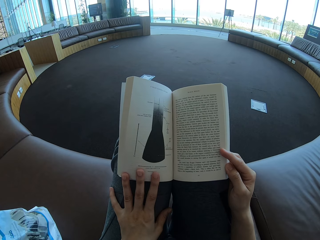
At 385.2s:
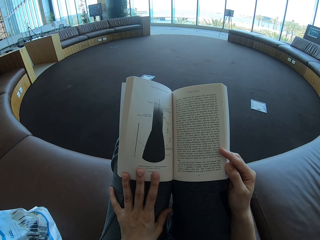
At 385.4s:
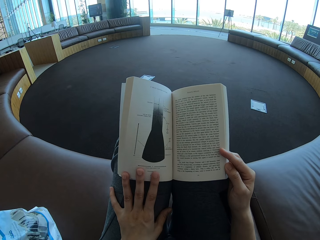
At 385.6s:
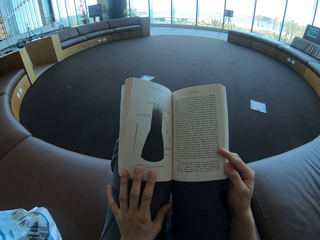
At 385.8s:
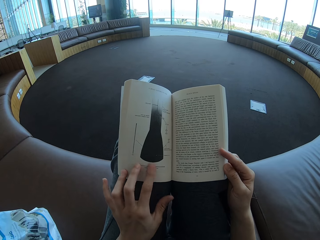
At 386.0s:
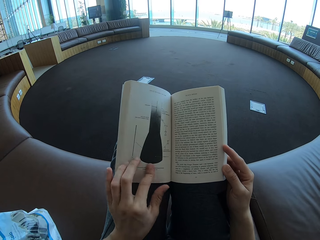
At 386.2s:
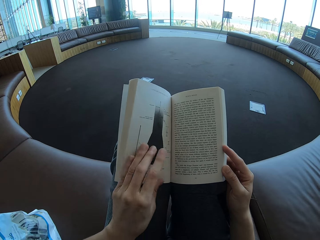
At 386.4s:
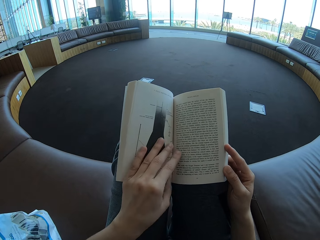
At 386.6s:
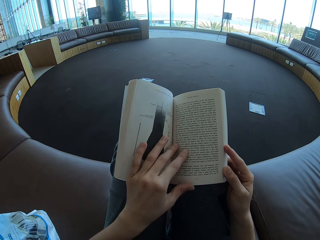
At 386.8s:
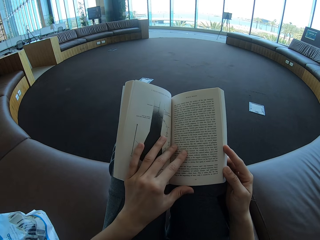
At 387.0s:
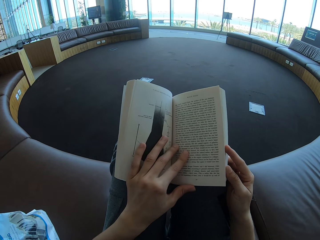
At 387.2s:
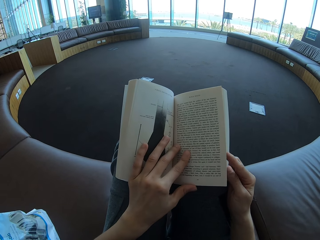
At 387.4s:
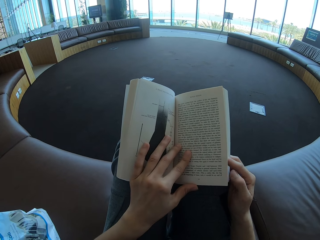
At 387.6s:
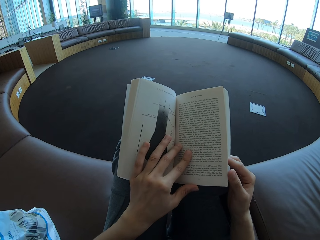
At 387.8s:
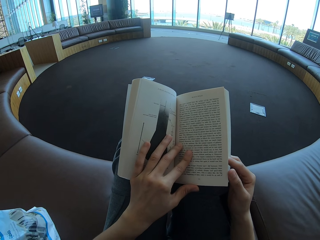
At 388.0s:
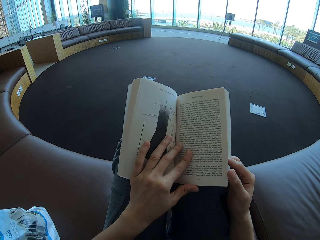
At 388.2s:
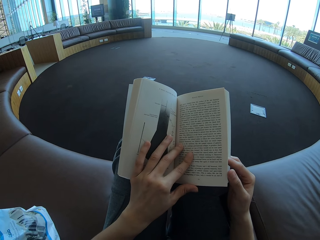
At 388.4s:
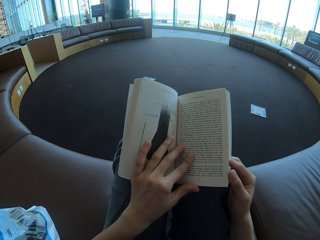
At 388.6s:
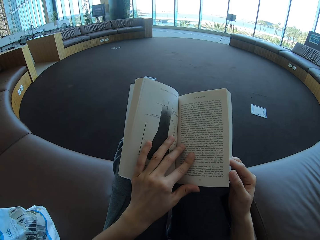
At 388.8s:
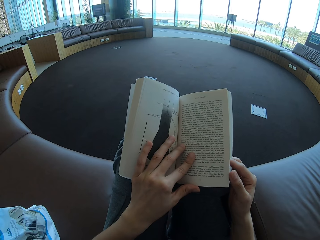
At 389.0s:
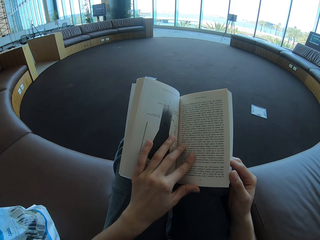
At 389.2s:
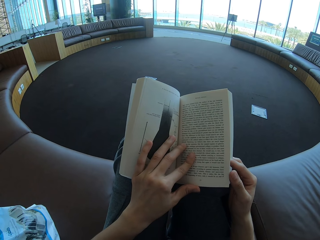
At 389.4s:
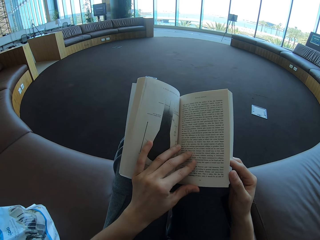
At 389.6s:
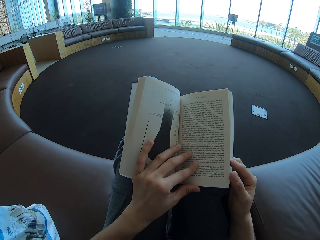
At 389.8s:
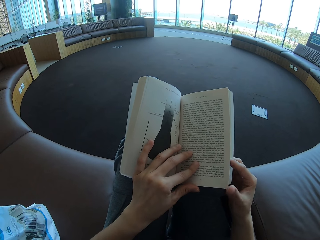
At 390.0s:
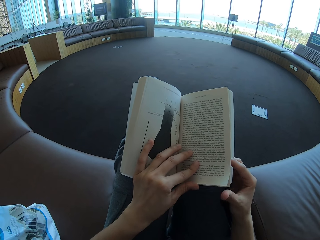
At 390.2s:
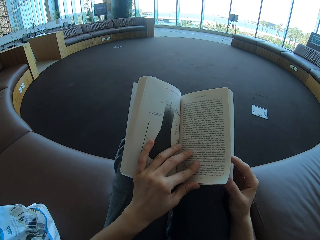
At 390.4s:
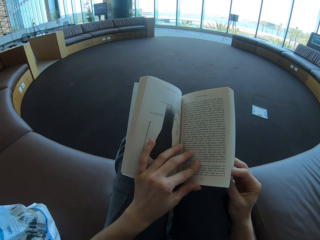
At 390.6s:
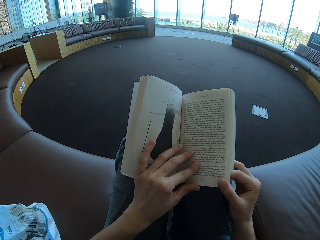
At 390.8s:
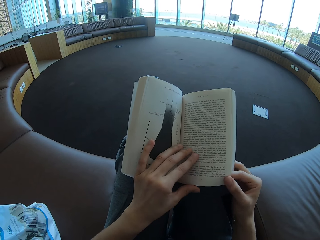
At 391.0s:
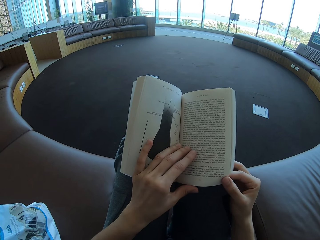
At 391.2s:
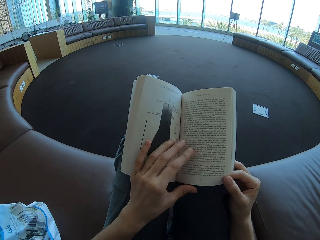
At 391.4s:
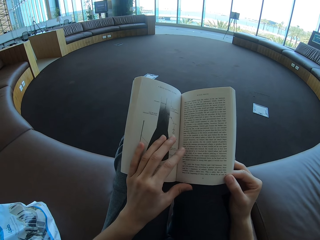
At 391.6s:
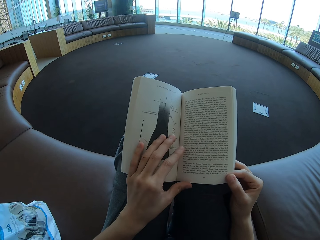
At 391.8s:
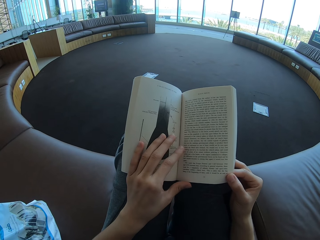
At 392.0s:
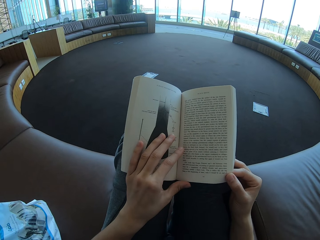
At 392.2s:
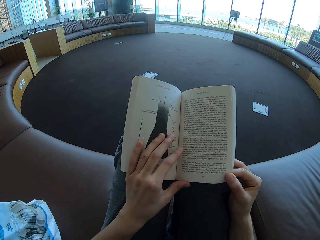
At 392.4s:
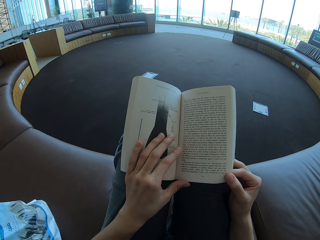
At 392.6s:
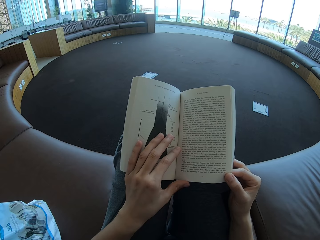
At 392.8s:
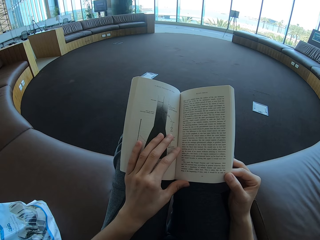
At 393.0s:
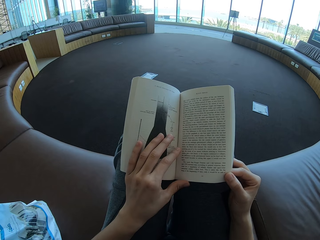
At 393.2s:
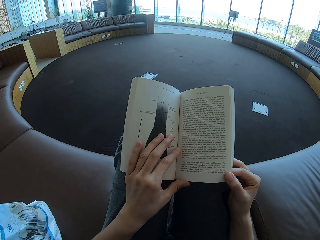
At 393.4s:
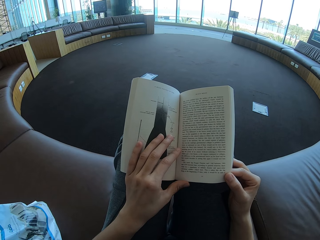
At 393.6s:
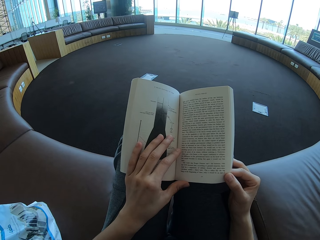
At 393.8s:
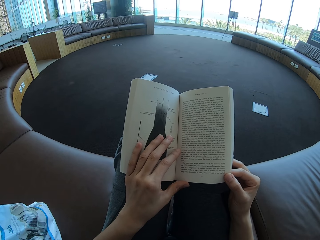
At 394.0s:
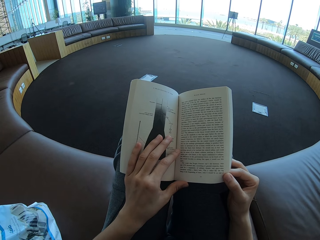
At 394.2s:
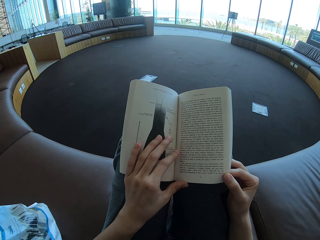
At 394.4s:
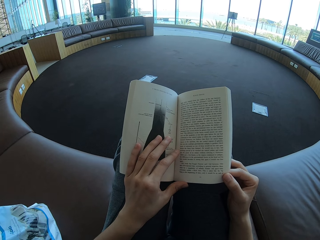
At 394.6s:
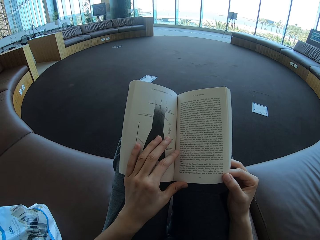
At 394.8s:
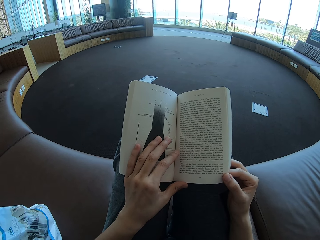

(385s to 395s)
The camera wearer moves the hand on the book.

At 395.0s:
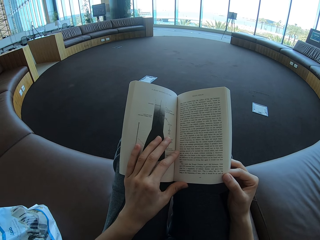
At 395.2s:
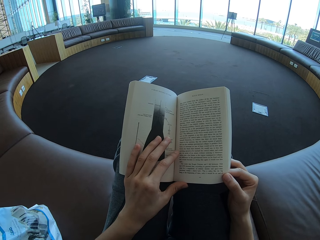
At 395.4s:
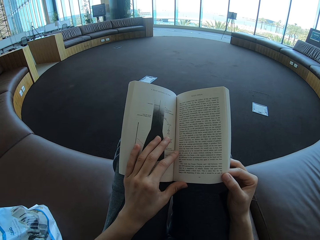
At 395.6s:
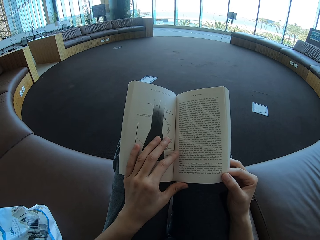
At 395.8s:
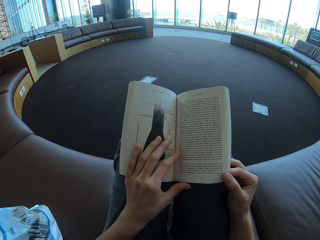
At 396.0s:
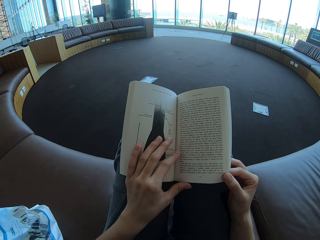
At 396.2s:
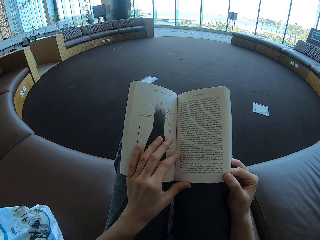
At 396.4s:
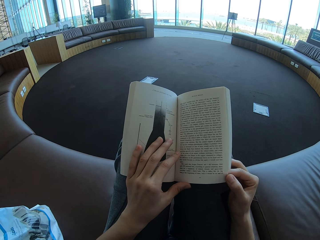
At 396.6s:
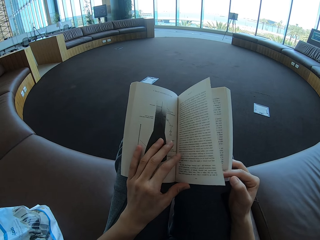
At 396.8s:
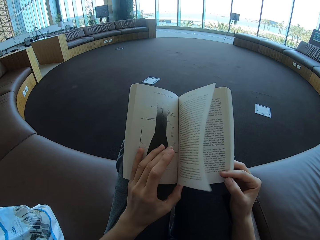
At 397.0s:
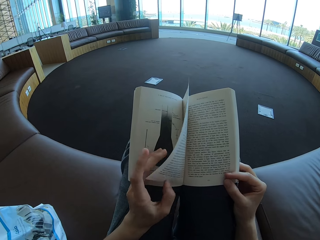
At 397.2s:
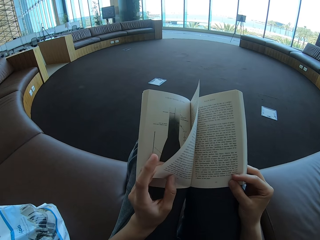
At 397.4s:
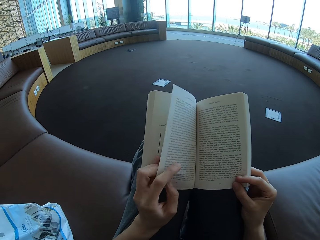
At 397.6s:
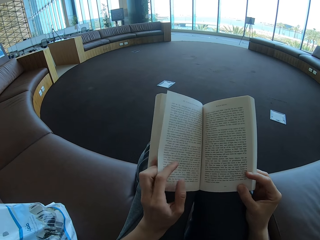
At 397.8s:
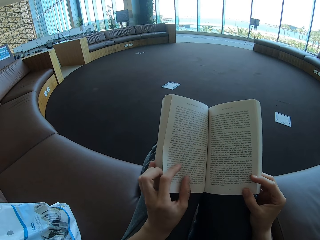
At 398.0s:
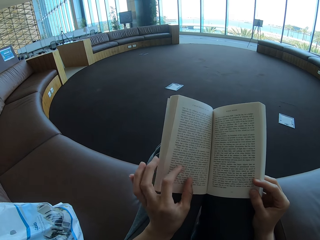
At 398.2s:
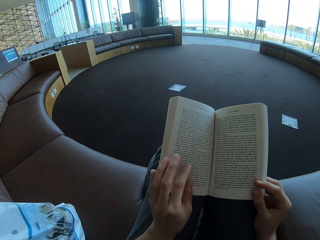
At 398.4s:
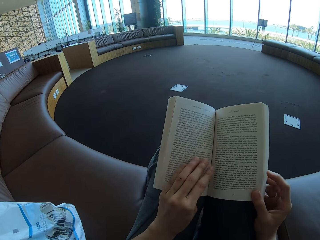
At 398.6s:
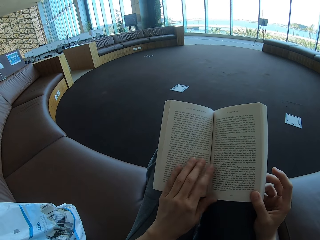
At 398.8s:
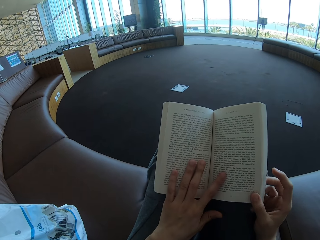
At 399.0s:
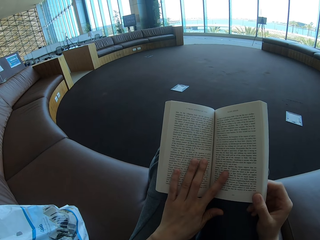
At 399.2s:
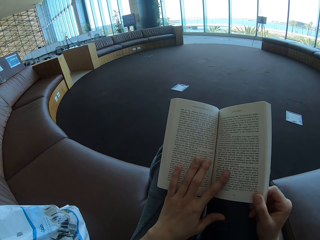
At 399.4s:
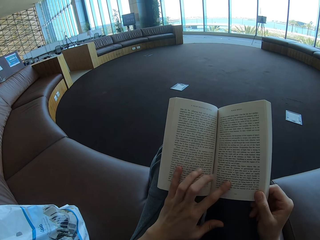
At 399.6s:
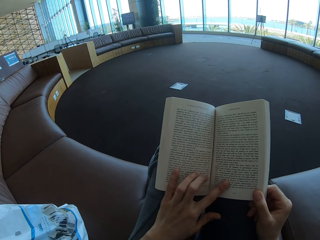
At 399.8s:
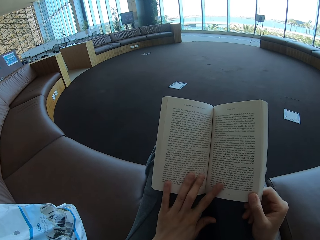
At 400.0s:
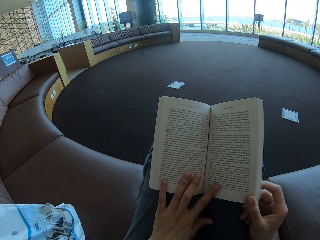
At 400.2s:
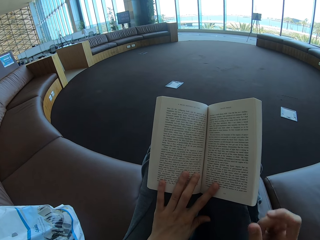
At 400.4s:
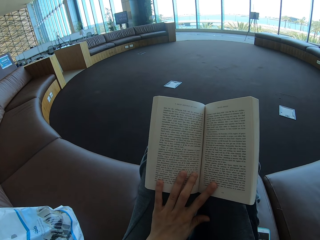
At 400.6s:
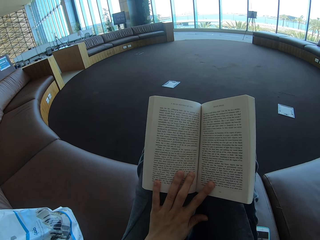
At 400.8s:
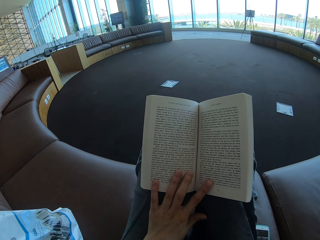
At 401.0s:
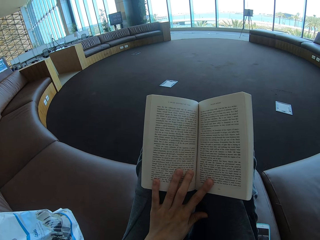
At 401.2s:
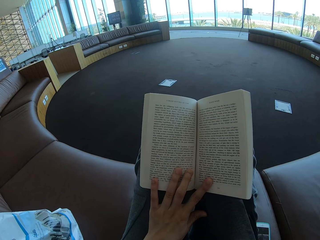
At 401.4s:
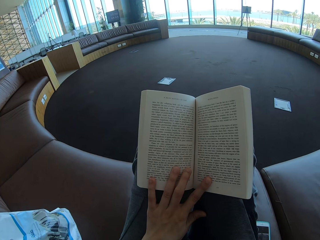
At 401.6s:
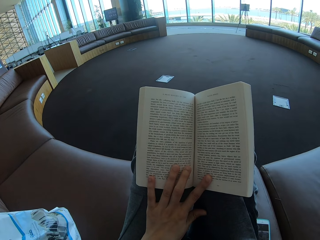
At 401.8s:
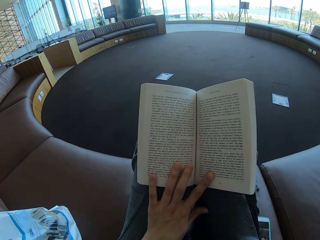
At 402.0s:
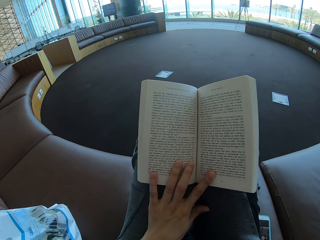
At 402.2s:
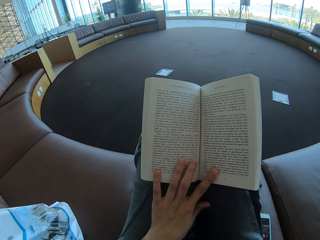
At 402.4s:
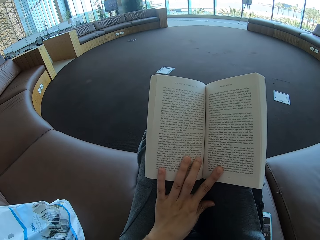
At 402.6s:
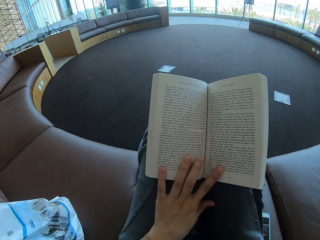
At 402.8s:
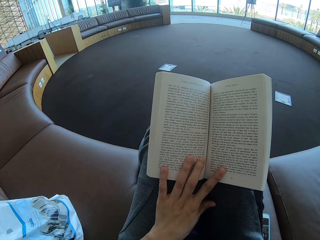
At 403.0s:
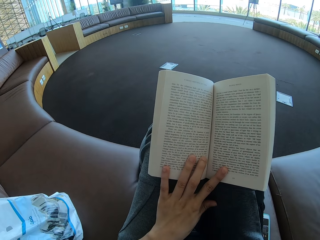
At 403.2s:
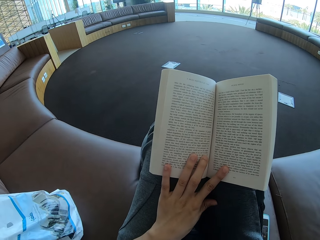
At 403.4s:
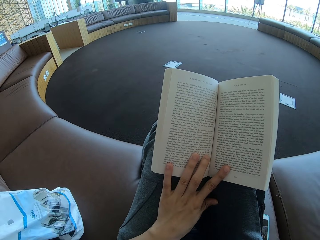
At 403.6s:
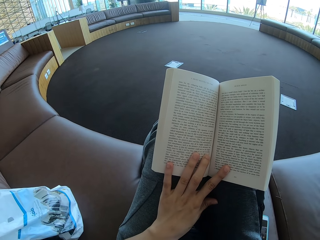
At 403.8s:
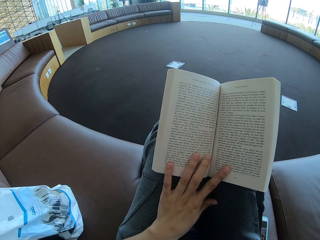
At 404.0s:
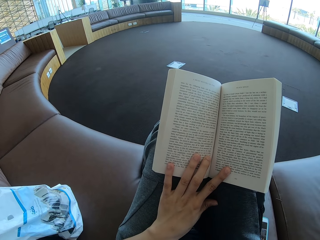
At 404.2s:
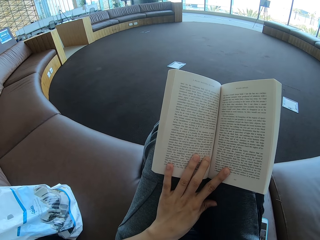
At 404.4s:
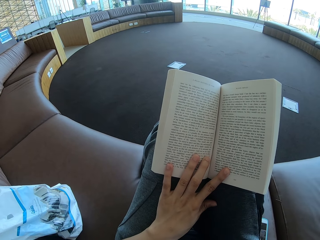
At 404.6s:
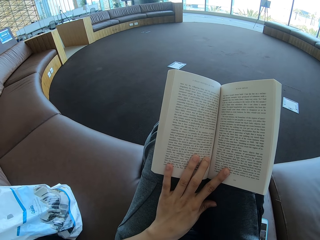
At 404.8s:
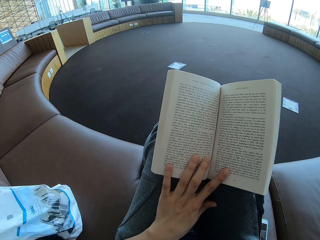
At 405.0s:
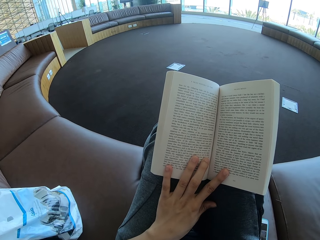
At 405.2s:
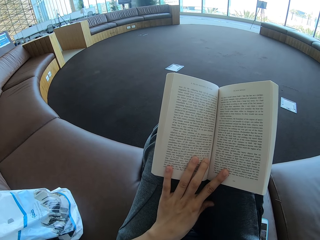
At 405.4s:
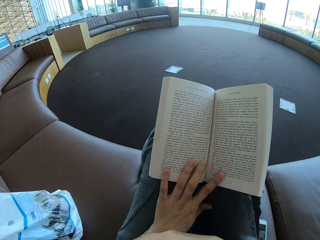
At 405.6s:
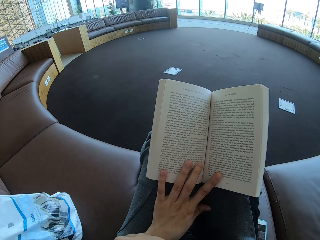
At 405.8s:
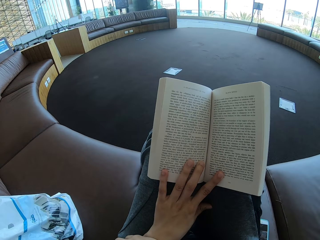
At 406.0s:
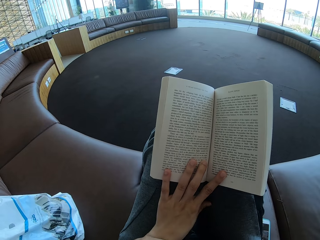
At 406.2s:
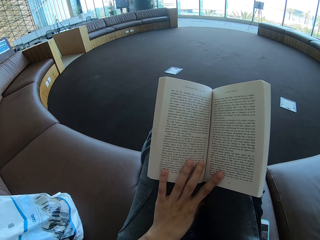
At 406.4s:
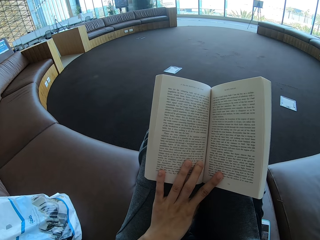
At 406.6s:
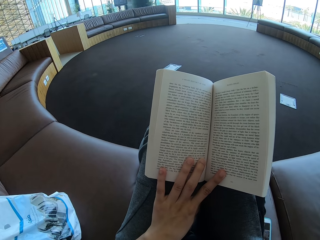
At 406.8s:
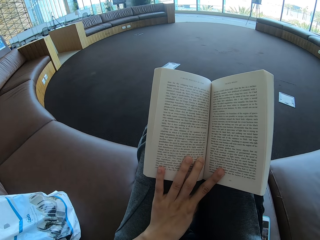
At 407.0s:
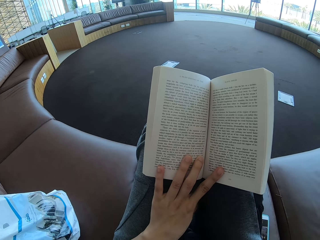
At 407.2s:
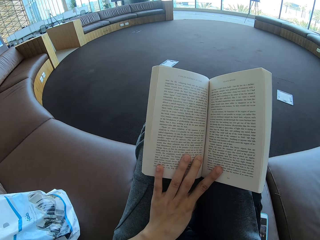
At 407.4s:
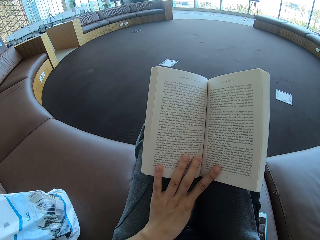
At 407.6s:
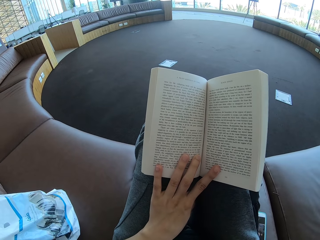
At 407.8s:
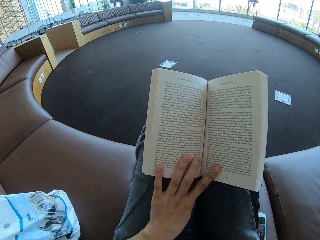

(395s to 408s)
The camera wearer flips a page. She reads a book. She lifts her right hand. She touches something. She reads the book.
